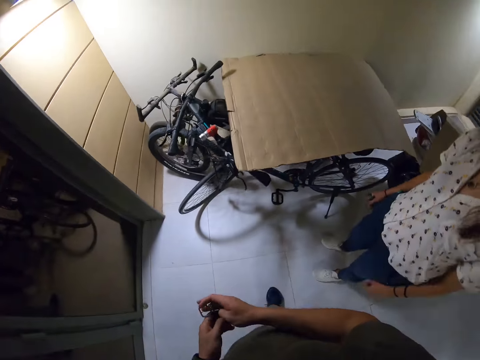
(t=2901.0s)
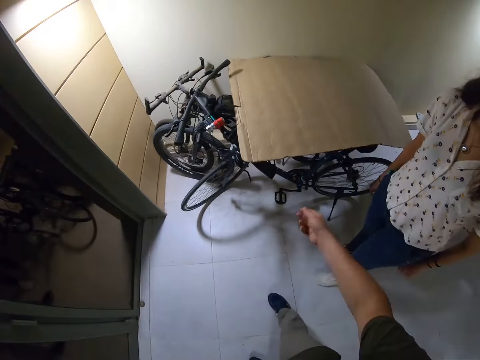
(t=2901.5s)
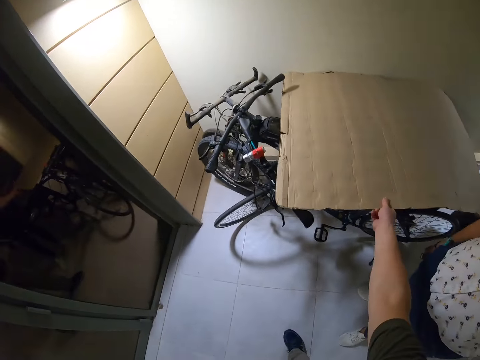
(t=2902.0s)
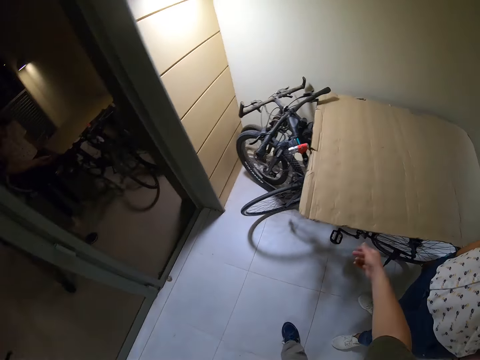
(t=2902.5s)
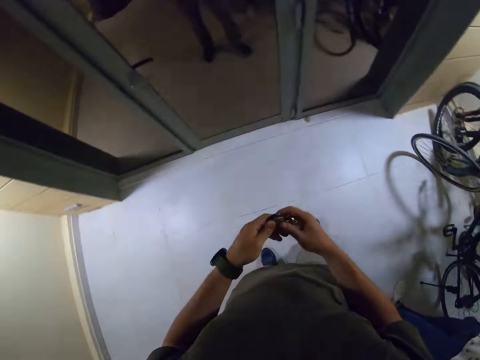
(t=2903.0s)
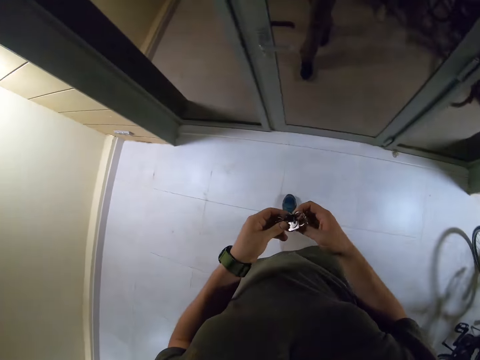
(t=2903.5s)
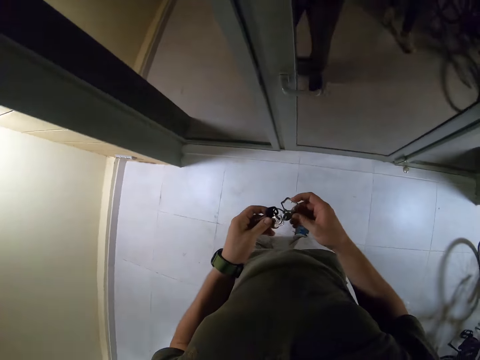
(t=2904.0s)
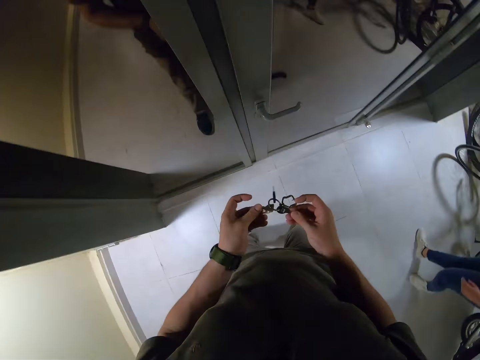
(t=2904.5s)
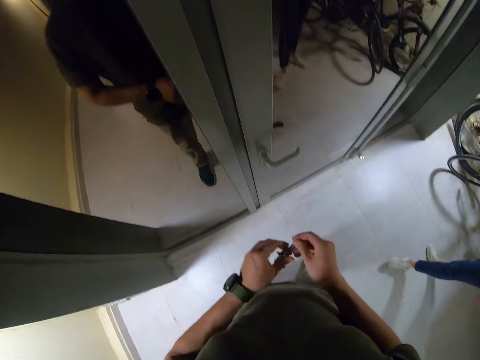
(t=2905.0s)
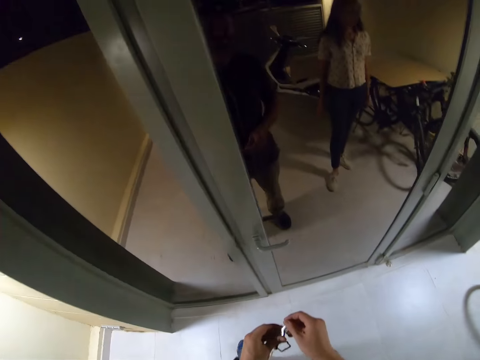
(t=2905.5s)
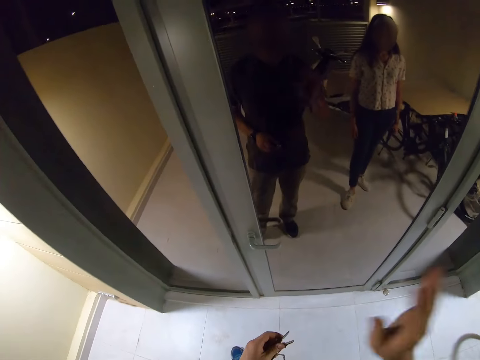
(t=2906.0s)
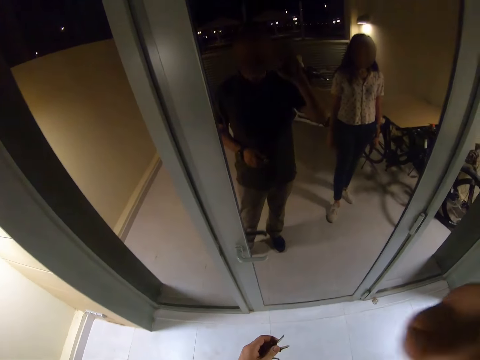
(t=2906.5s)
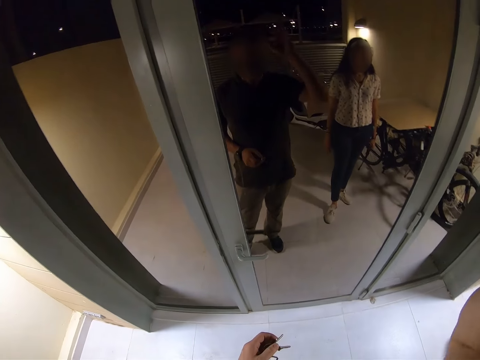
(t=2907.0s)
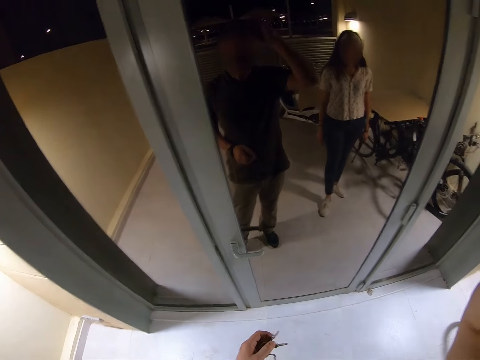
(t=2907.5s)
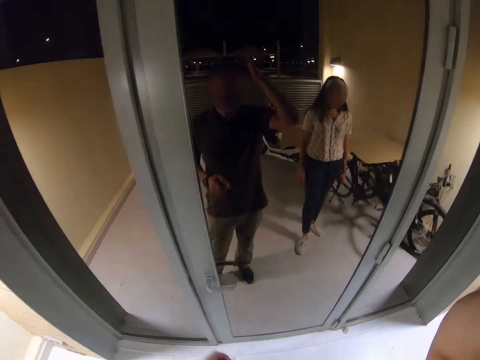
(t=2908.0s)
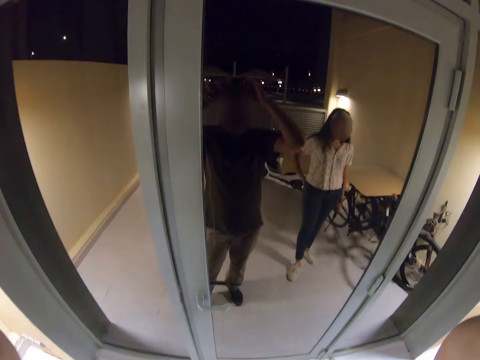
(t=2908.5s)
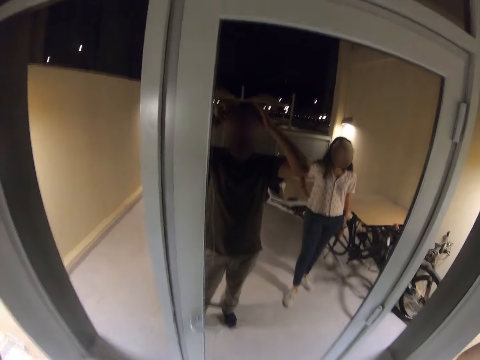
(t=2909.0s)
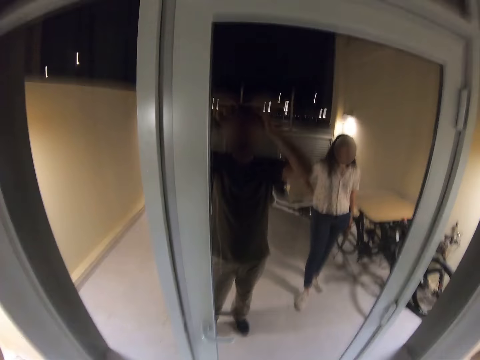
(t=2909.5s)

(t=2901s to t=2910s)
The camera wearer adjusts the cardboard cover on the bicycle. They hold the key with both hands. They walk in the room. They wave a hand. They adjust the camera.
